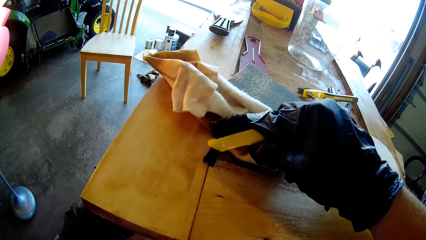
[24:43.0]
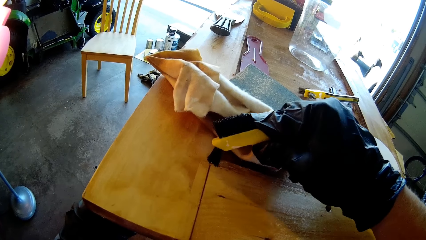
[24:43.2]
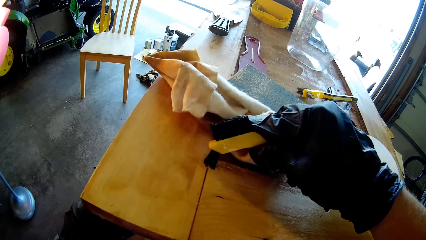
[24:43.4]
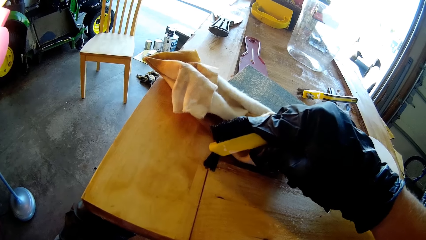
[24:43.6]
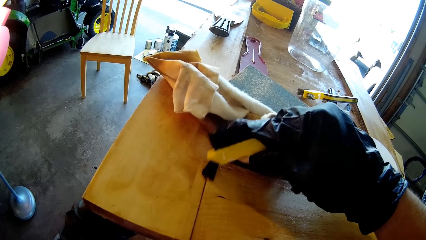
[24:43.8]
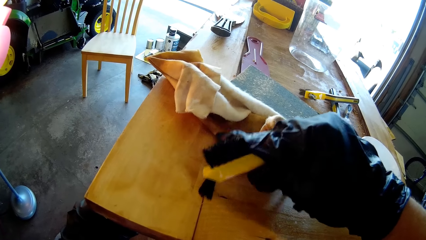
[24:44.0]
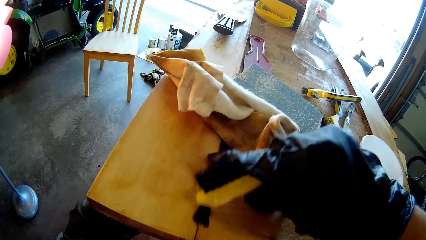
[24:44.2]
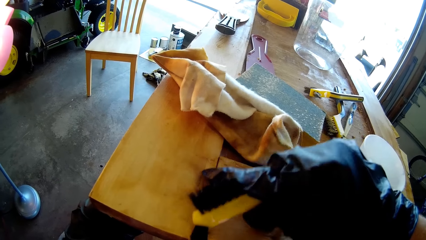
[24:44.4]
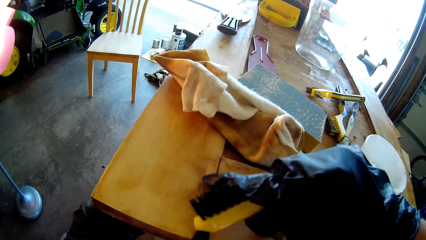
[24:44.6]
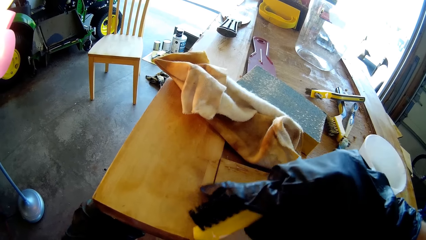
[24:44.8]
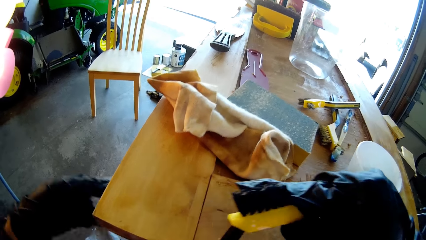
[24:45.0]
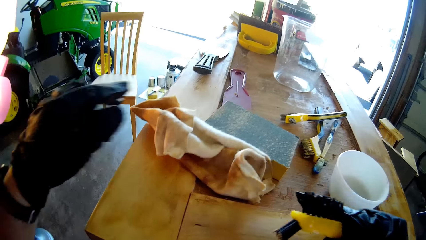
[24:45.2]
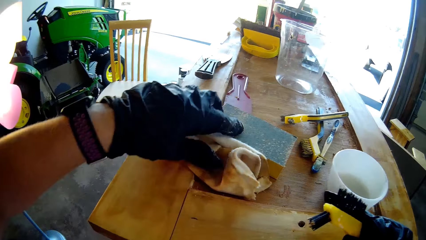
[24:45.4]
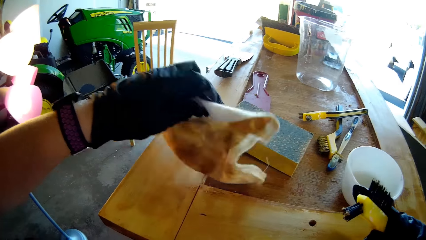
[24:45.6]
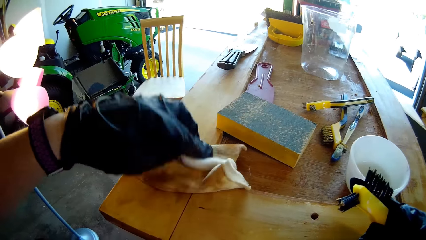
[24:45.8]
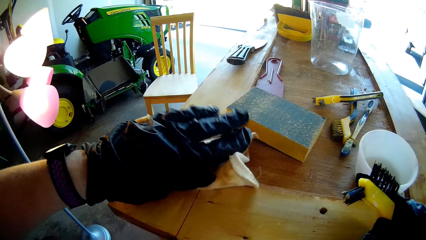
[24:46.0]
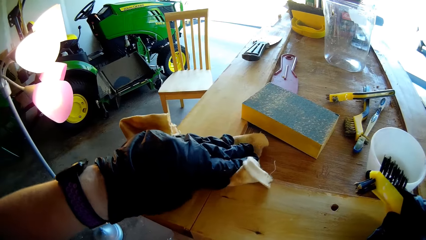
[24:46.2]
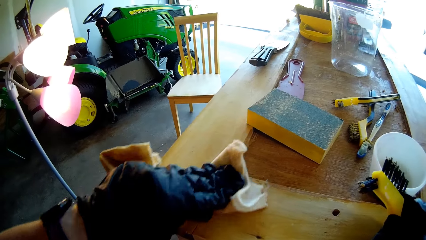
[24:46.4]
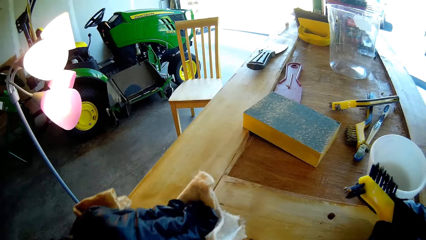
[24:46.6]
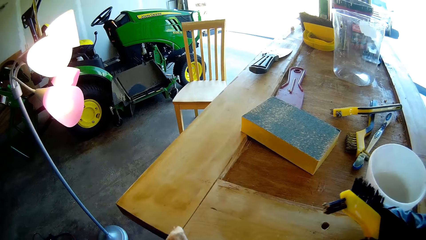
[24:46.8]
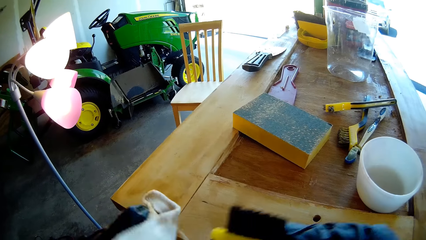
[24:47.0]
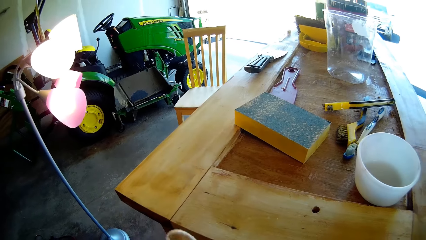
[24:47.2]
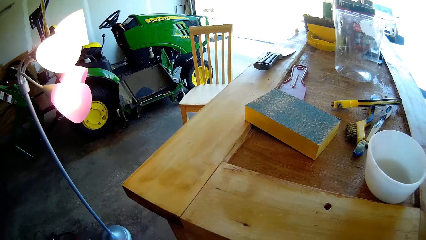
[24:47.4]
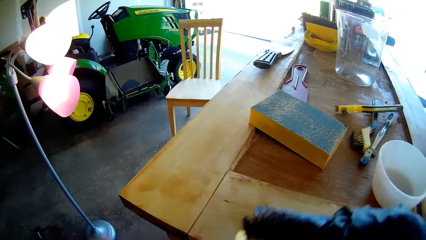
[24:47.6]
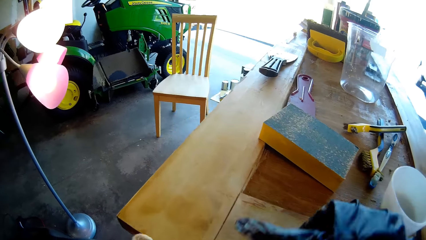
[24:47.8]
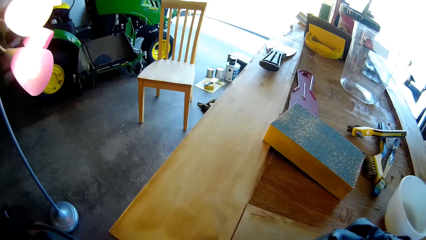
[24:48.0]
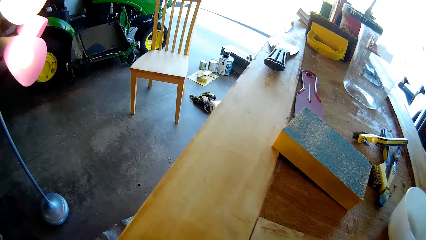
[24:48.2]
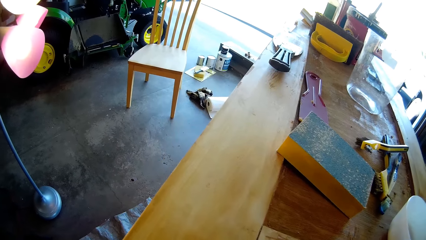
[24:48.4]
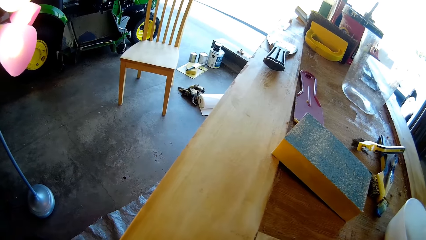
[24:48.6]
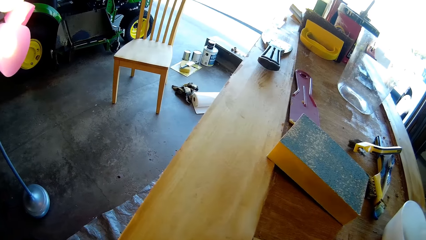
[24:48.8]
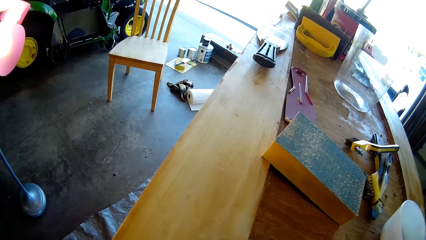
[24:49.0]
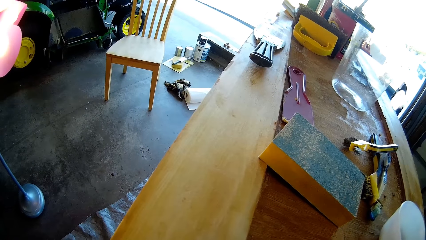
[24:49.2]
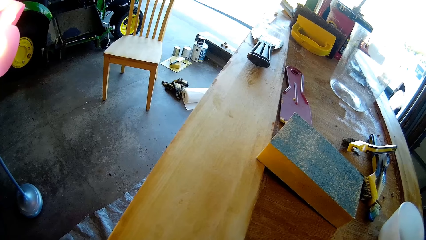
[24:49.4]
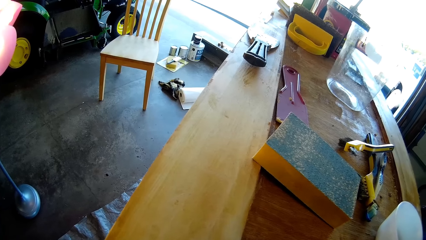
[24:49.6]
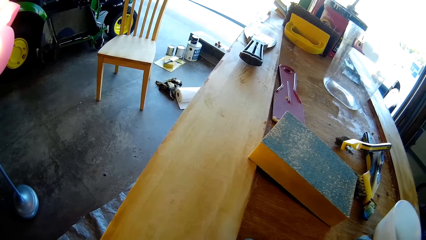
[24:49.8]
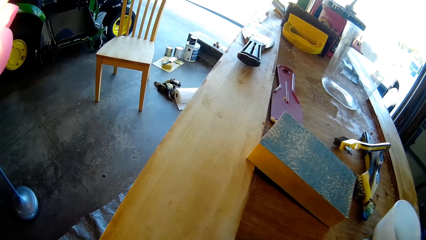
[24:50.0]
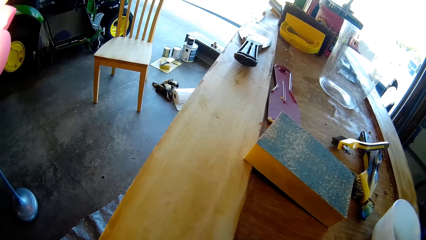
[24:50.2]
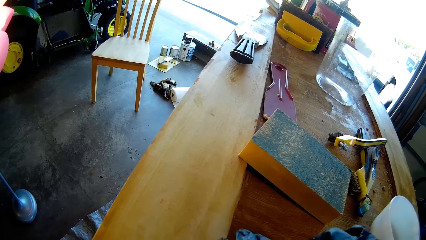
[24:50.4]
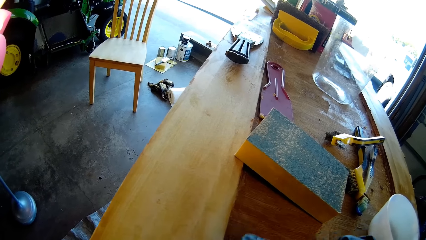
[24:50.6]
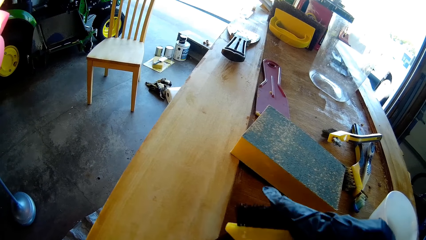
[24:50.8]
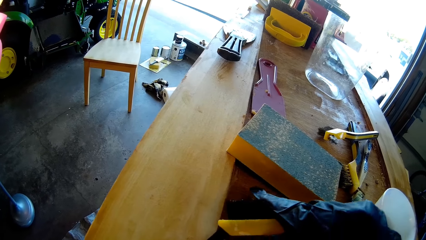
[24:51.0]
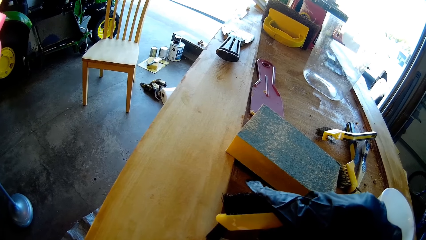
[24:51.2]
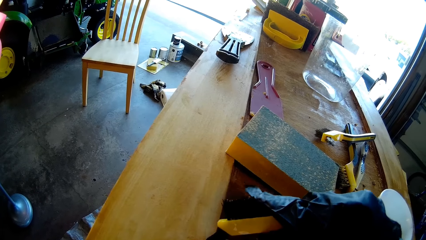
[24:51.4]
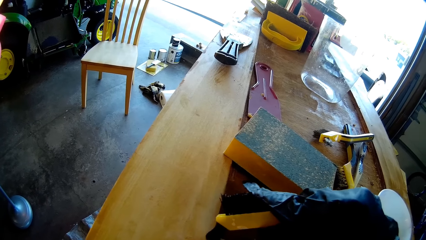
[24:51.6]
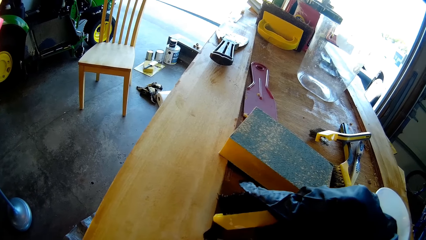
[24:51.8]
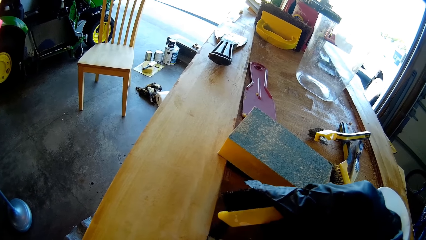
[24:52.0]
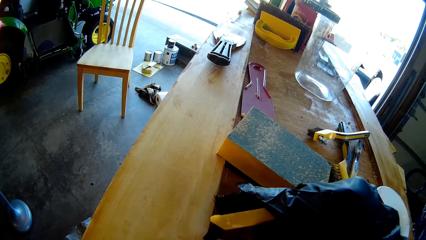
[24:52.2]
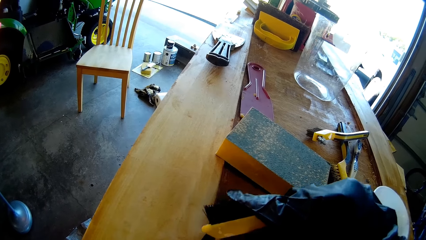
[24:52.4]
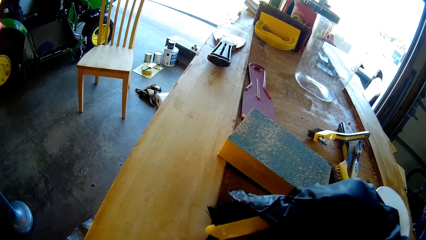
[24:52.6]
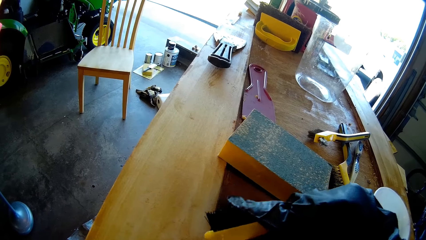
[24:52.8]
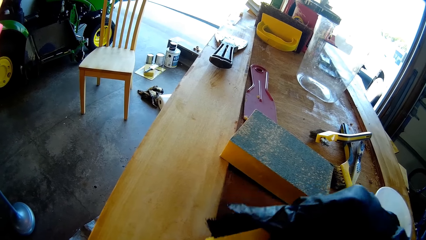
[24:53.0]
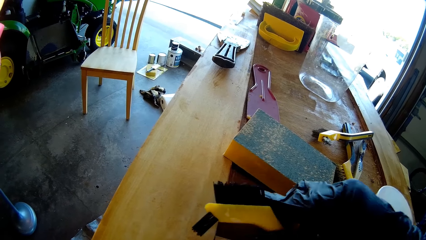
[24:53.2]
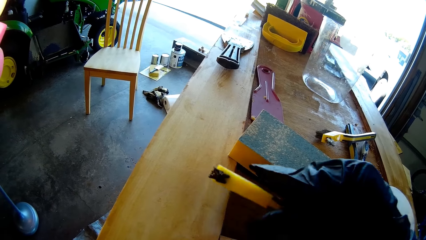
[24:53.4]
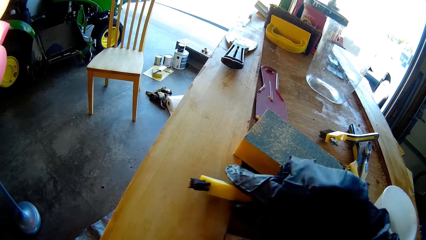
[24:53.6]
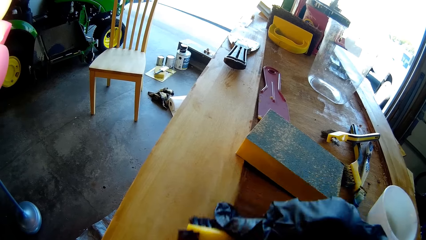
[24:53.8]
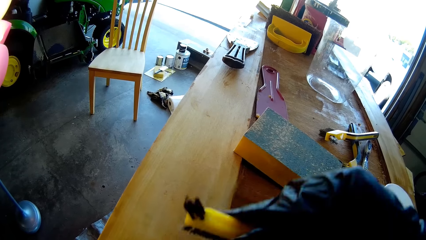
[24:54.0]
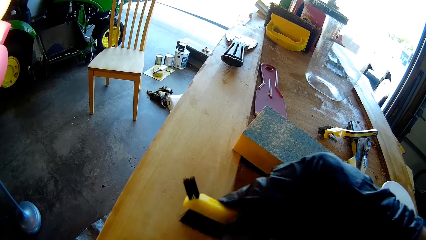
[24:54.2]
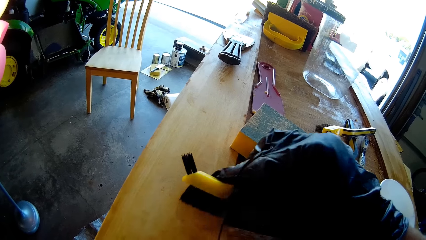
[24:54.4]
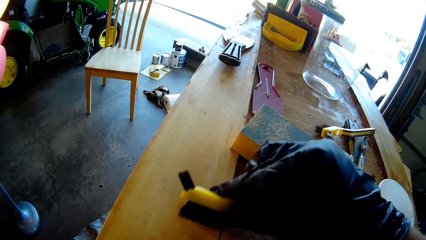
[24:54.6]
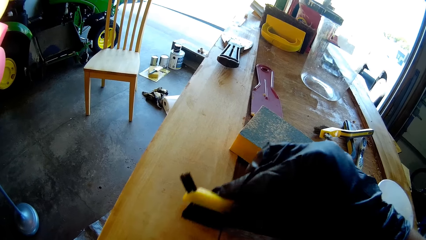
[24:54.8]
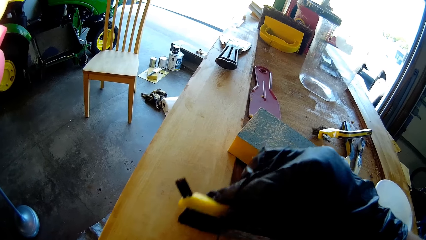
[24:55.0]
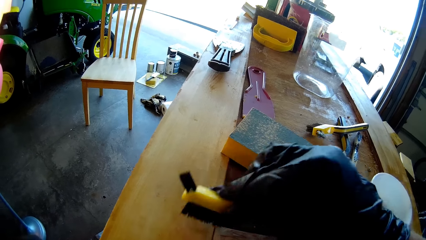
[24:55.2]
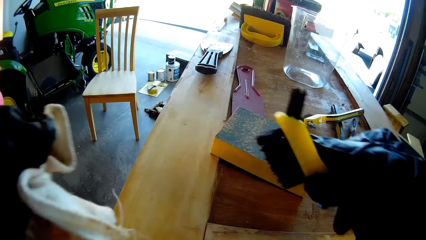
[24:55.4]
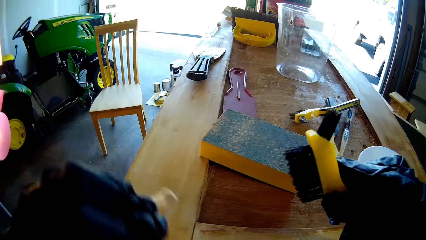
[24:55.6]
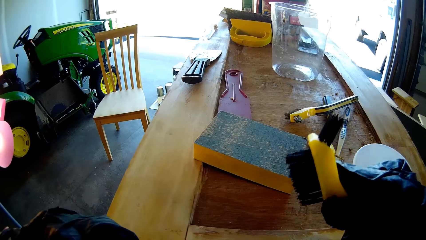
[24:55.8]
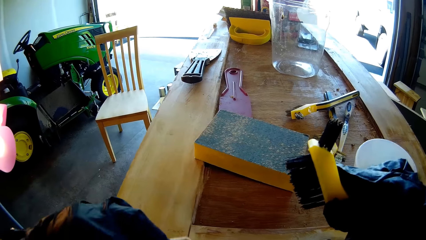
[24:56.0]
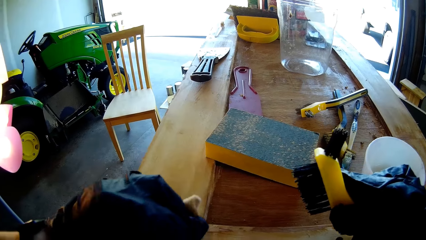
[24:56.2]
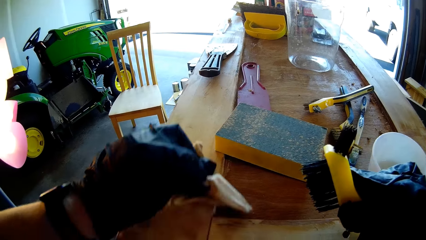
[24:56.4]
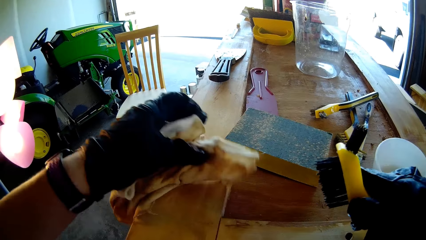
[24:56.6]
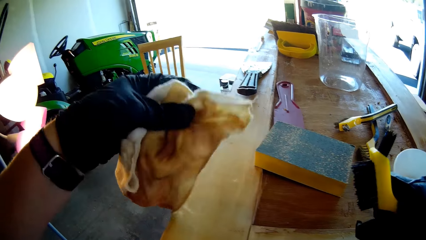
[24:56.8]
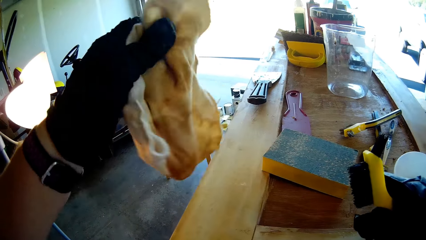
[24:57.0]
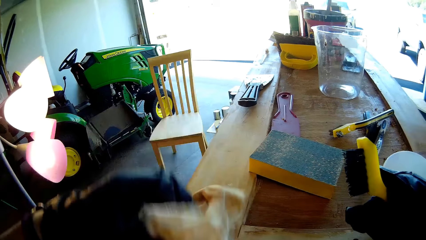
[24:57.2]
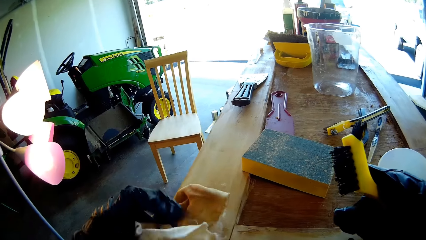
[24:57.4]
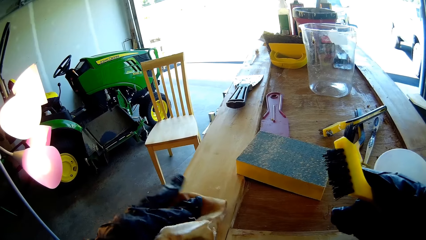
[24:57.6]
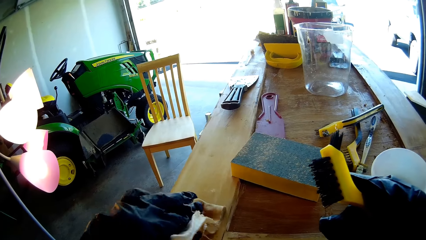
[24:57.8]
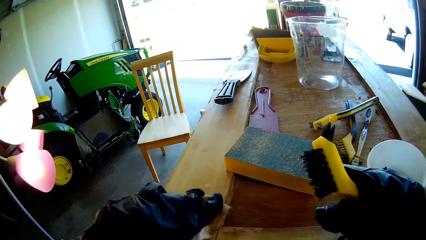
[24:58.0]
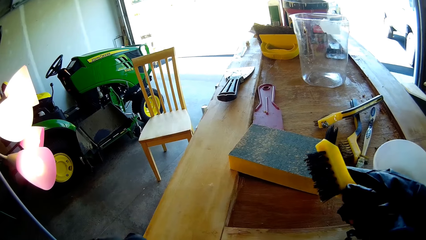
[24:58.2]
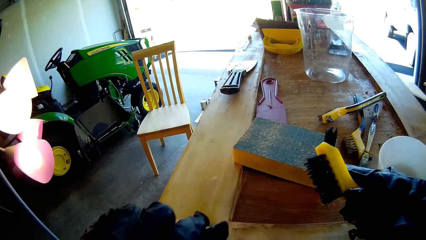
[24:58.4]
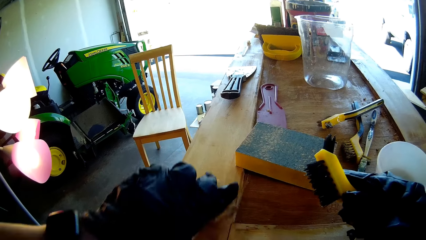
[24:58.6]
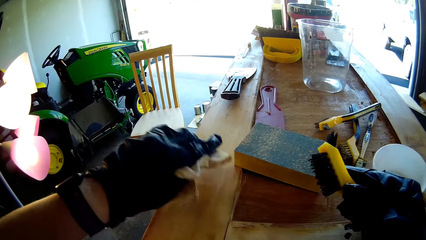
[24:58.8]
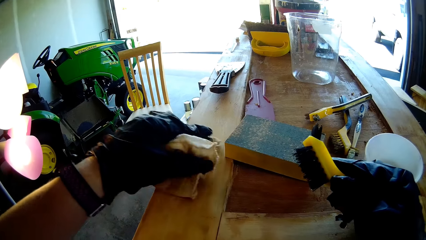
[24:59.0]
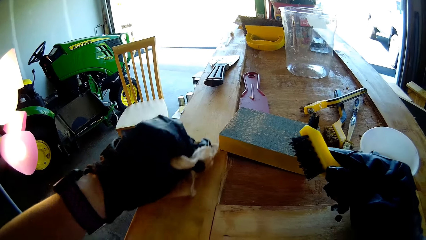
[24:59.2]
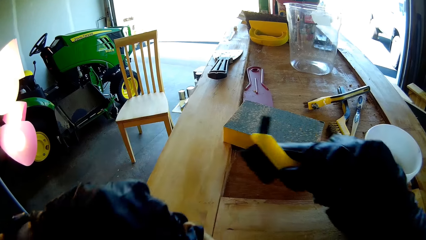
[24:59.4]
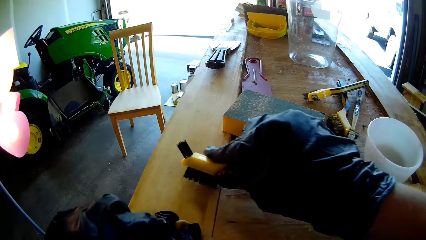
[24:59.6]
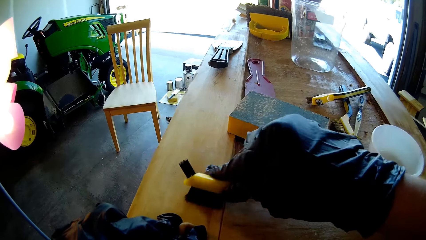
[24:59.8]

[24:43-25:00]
The camera wearer wipes the wood with the cloth towel. They brush the wood. They wipe the wood with the cloth towel. They are removing dirt.
